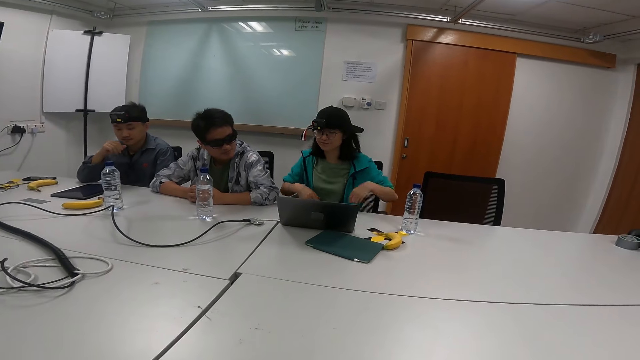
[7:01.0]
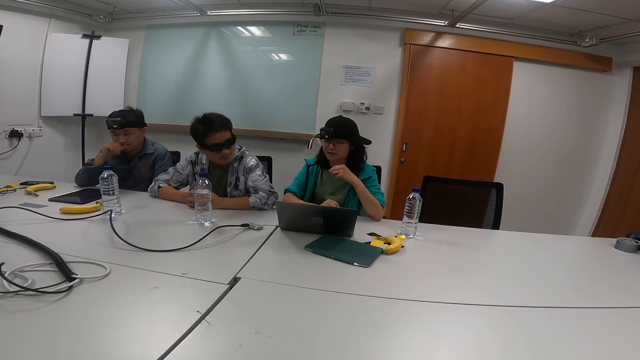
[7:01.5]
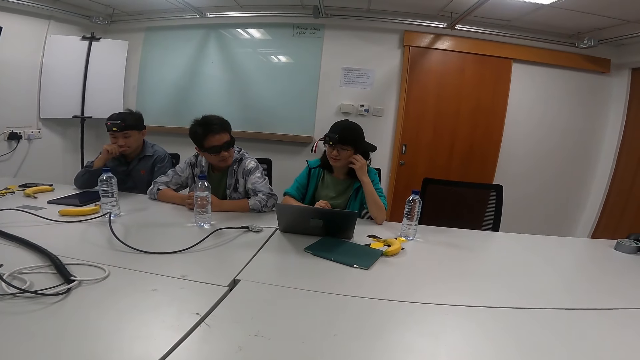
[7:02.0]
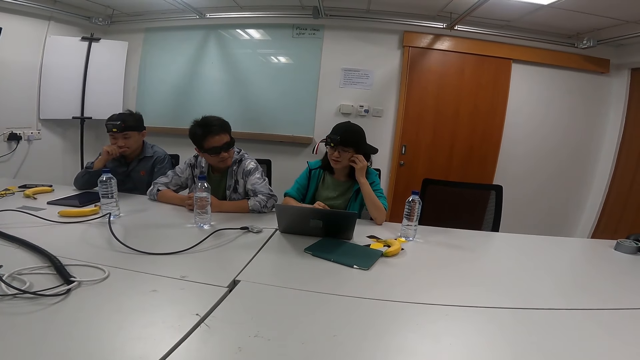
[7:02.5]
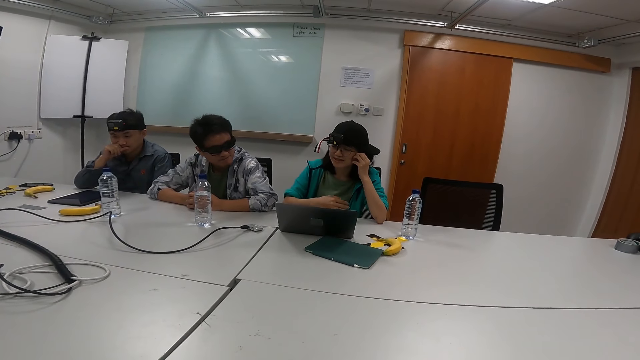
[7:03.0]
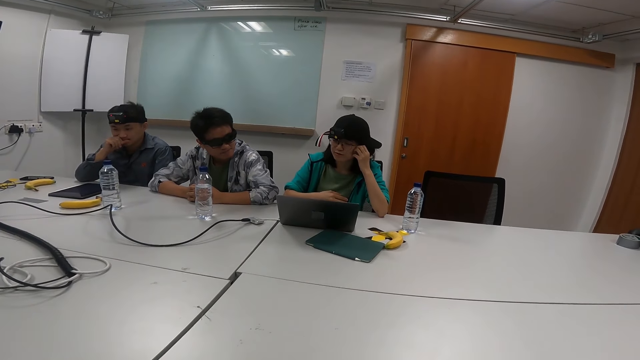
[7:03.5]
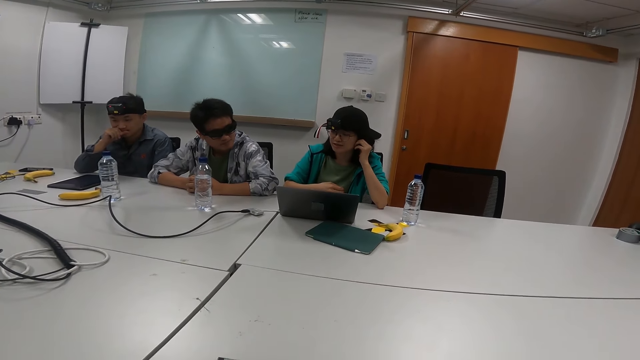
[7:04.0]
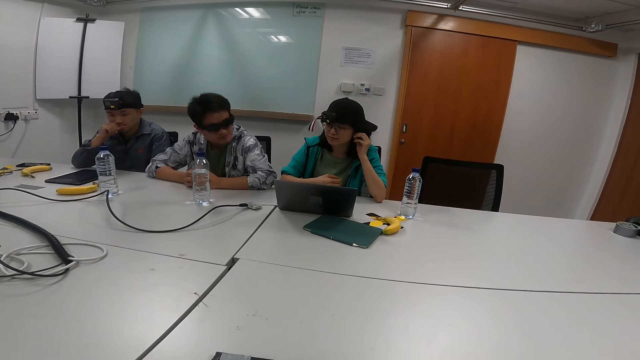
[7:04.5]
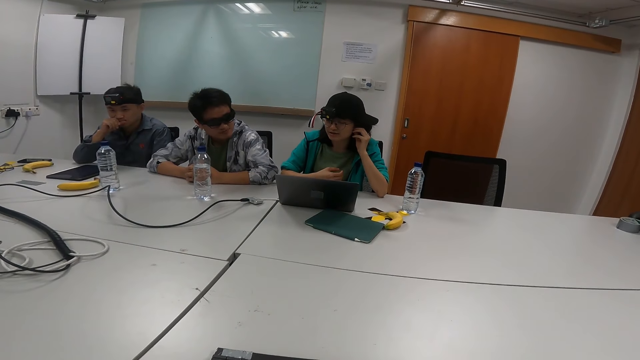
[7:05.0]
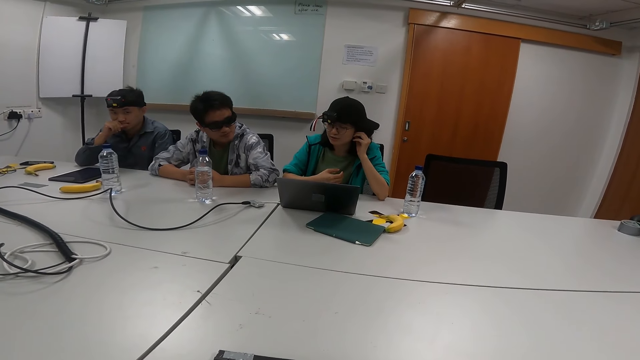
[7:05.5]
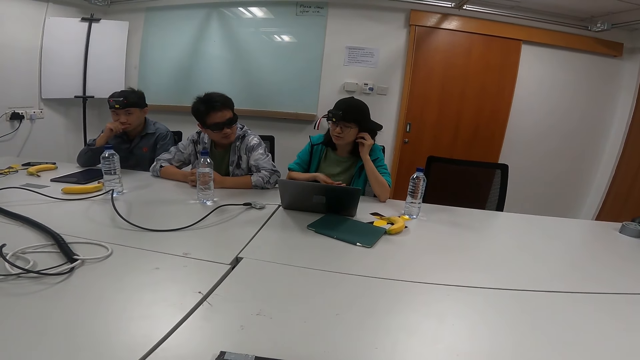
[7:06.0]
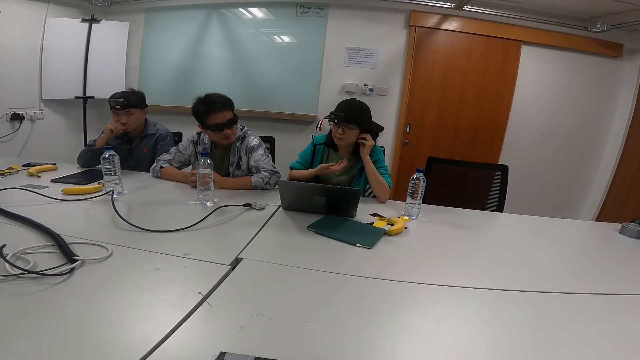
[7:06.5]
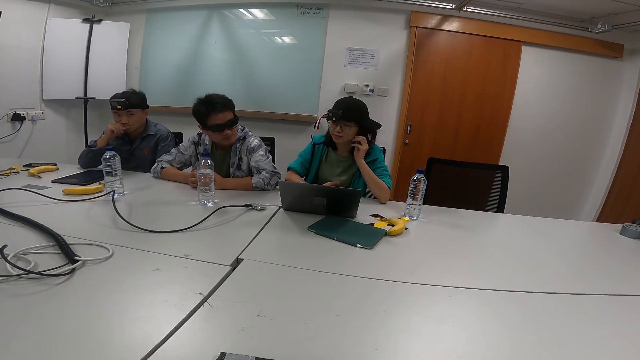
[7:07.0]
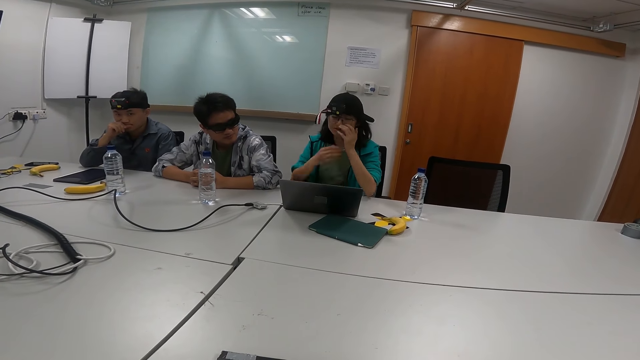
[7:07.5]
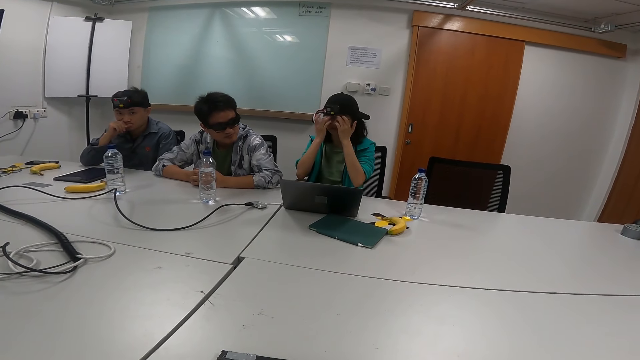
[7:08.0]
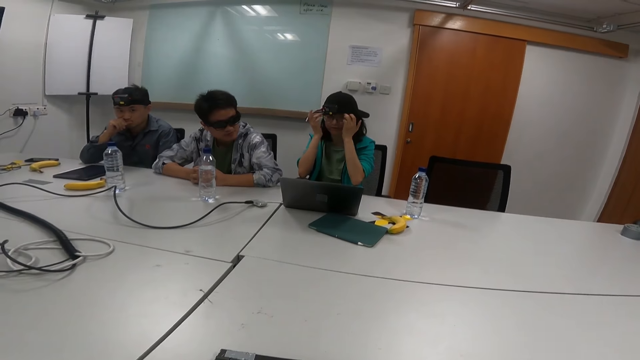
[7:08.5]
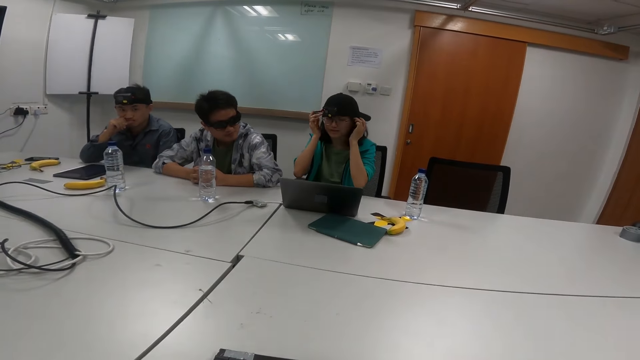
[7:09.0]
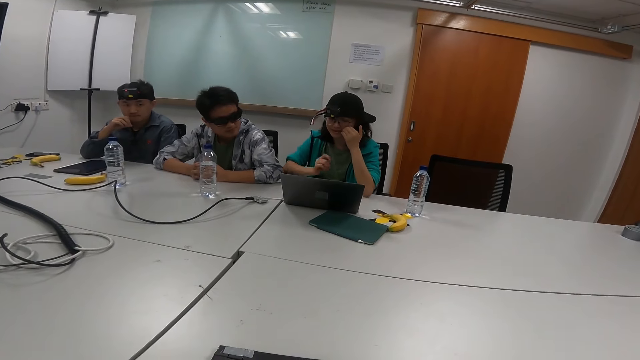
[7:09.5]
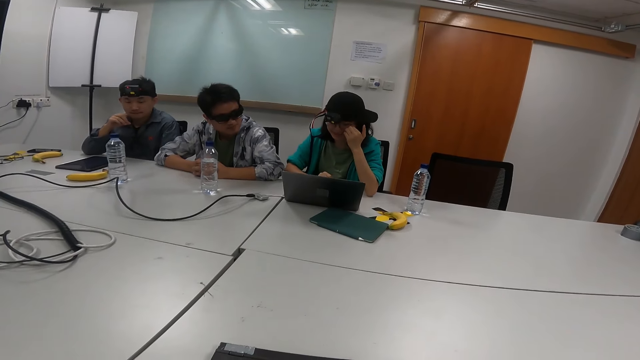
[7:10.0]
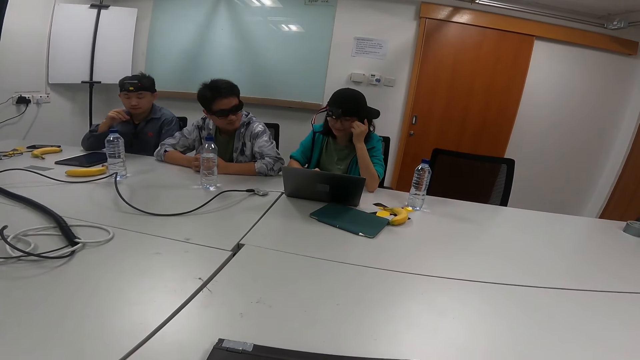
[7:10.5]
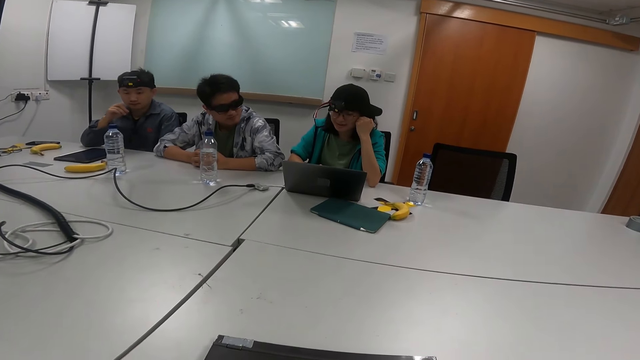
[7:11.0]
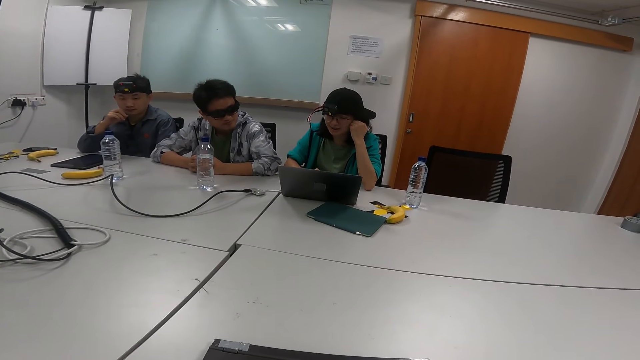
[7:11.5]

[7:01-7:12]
The first person reads from the laptop and touches the spectacles.

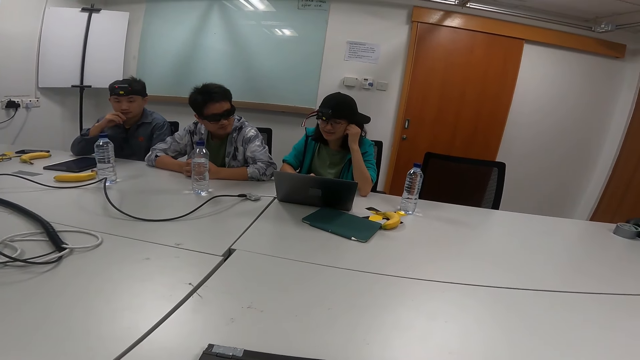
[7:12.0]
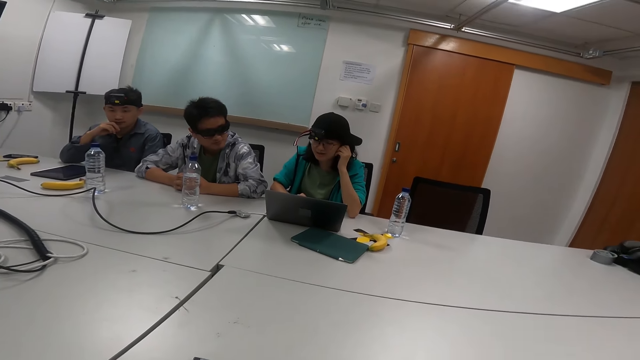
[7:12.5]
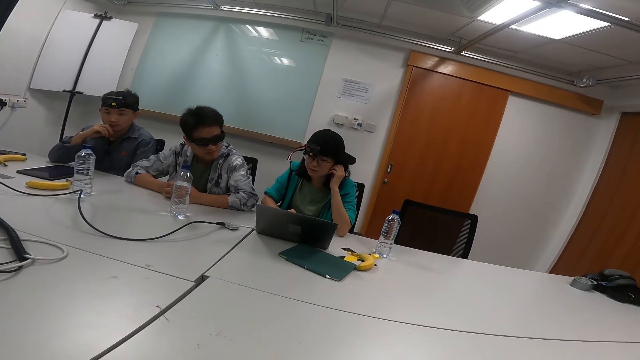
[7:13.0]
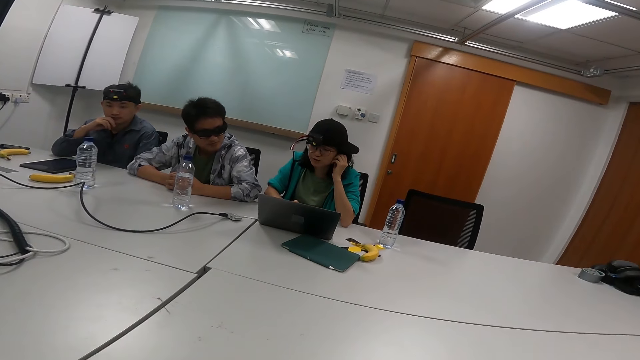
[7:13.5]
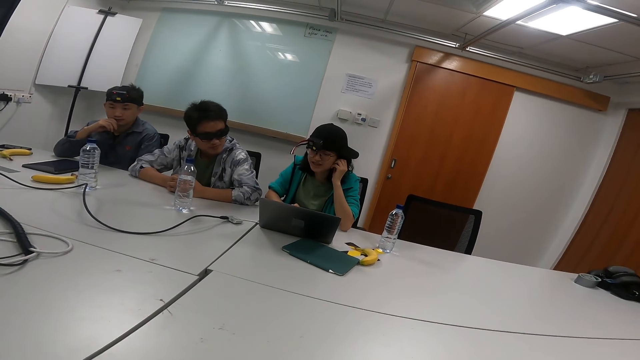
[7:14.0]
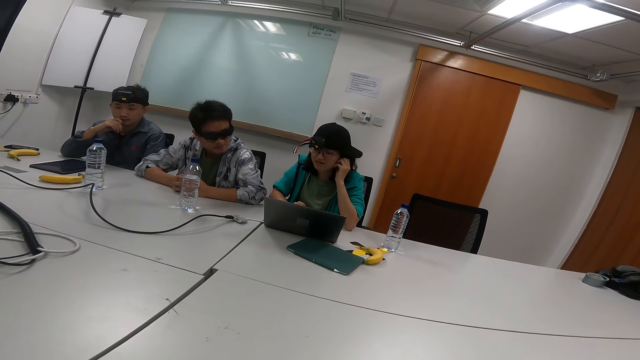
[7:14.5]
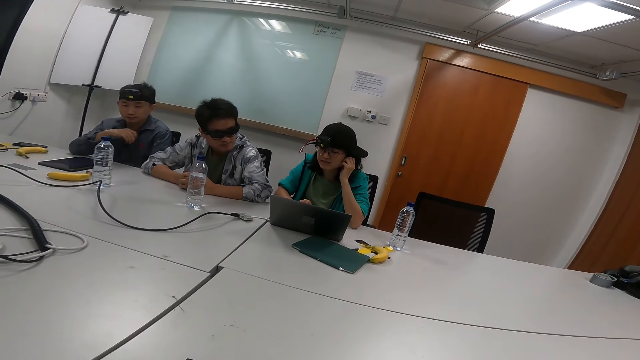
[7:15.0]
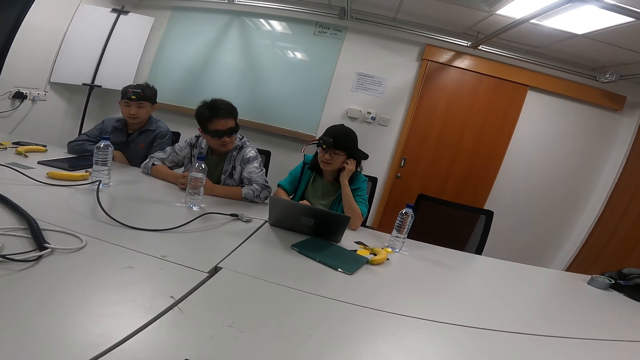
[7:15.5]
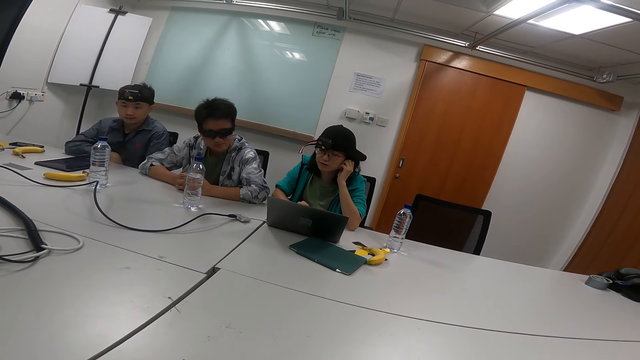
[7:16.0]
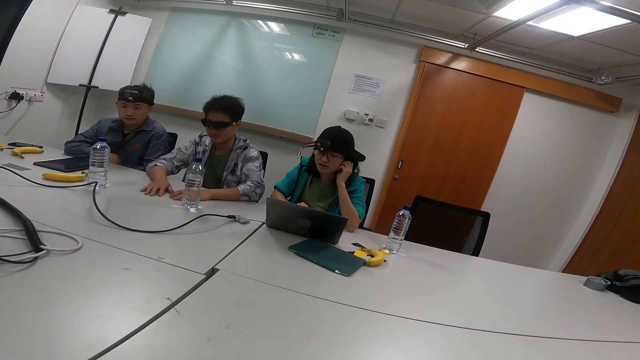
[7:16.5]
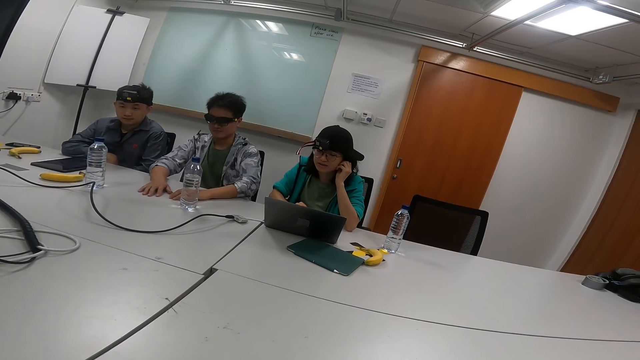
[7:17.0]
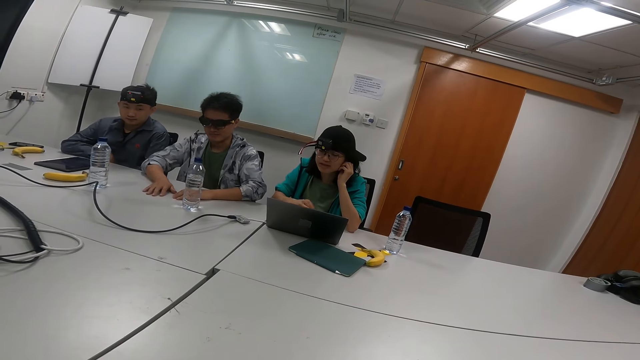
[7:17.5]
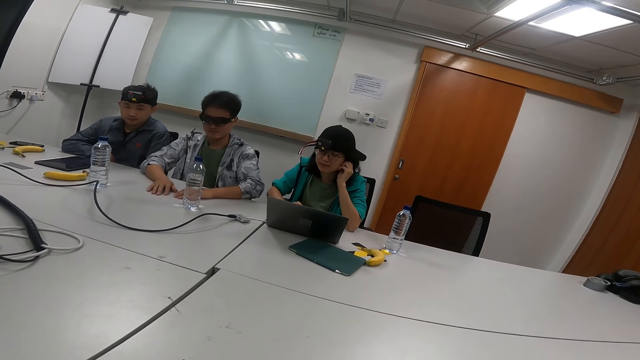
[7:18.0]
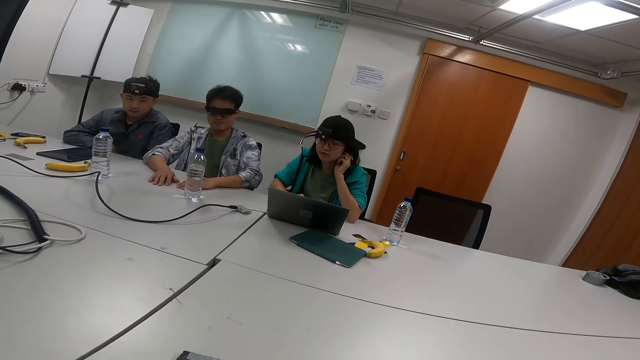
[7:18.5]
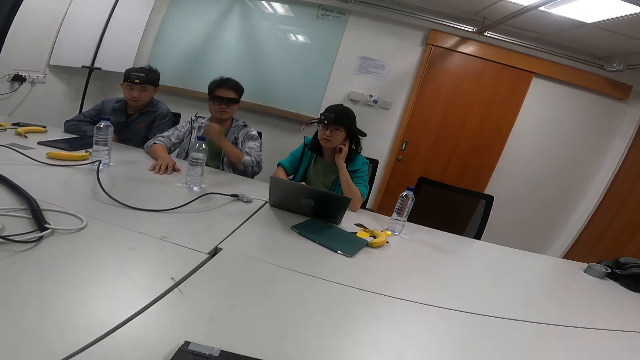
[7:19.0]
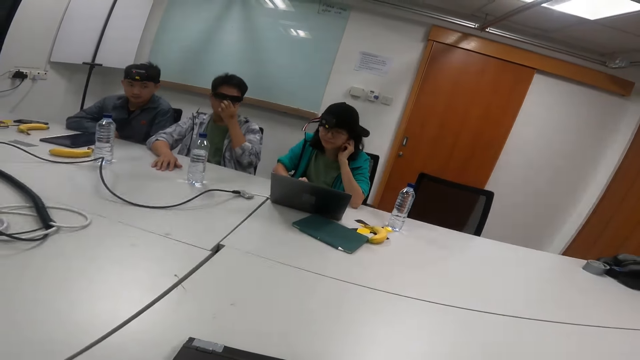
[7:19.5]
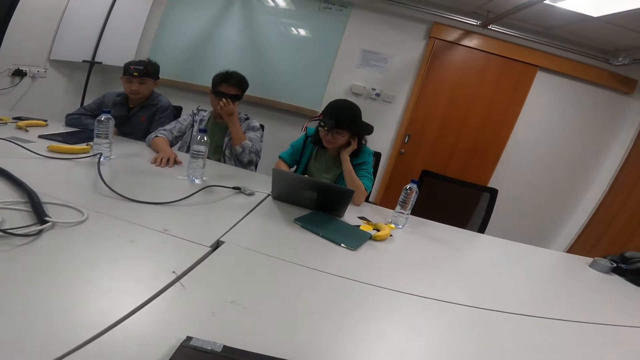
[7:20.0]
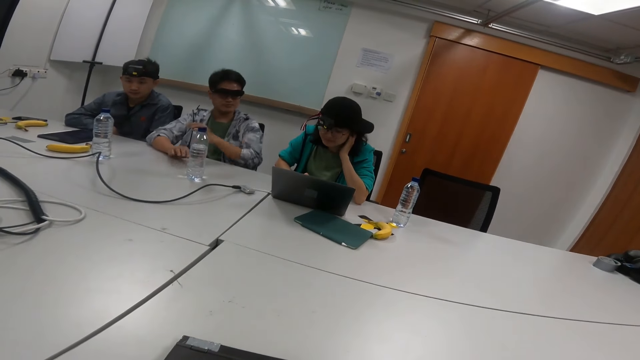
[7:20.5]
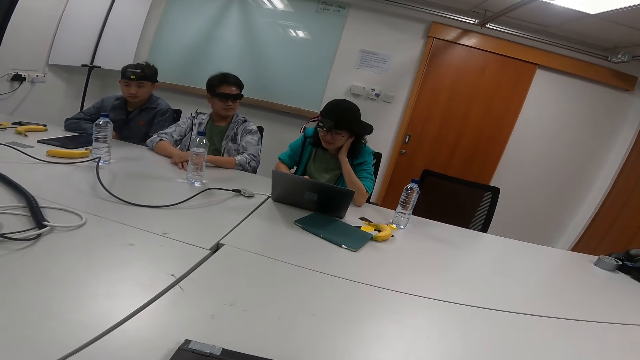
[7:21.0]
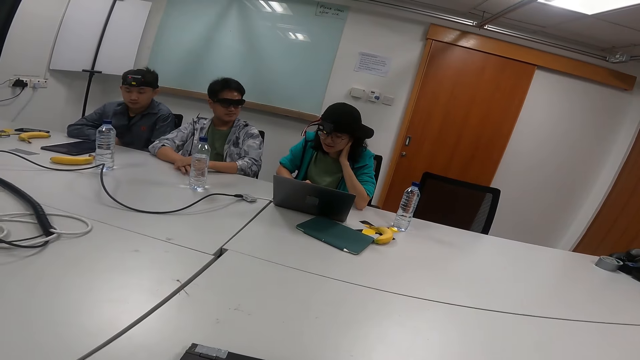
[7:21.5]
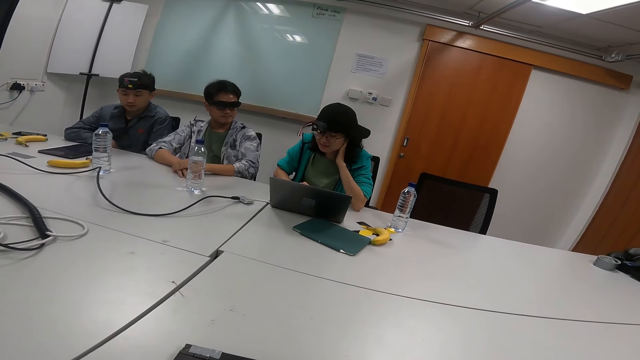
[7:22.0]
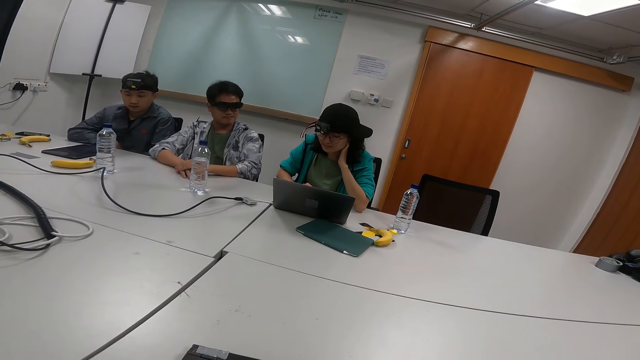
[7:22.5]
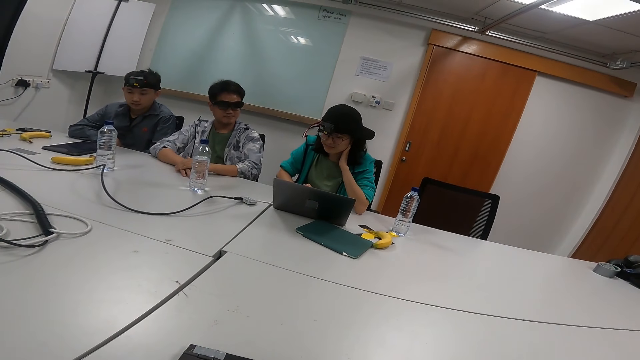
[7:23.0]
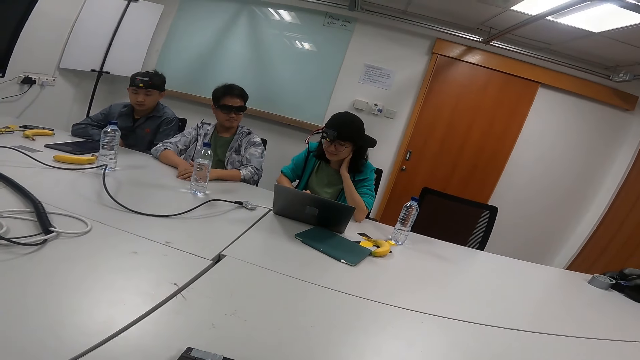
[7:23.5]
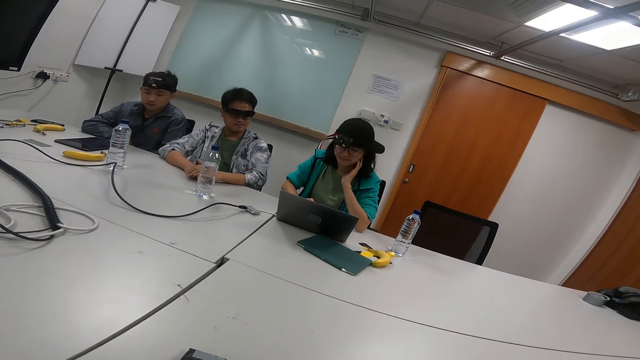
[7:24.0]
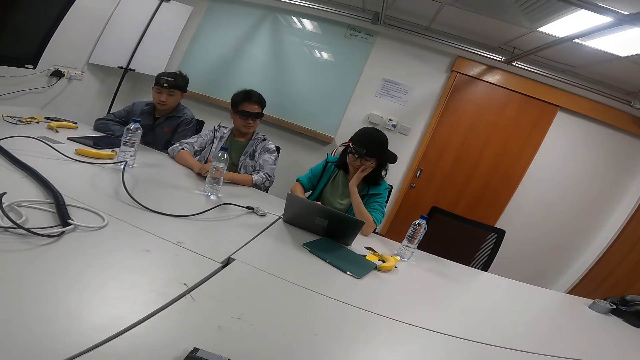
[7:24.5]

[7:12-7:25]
The camera wearer reads from the laptop. The second person places hands on the table and pulls the goggles.
